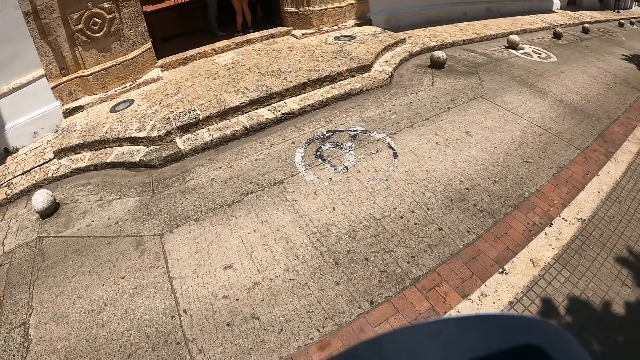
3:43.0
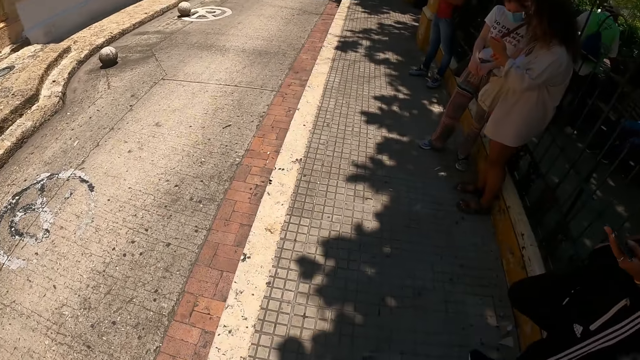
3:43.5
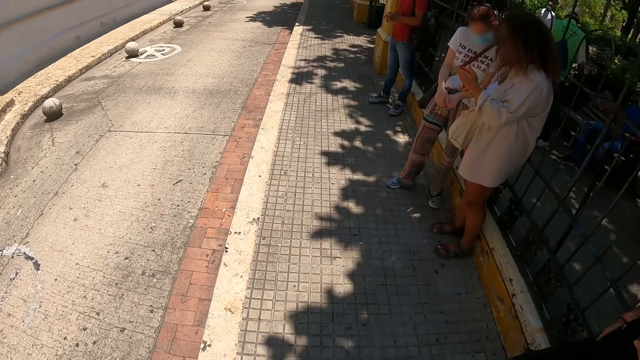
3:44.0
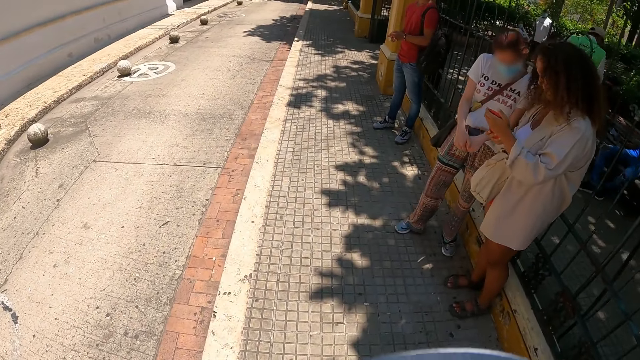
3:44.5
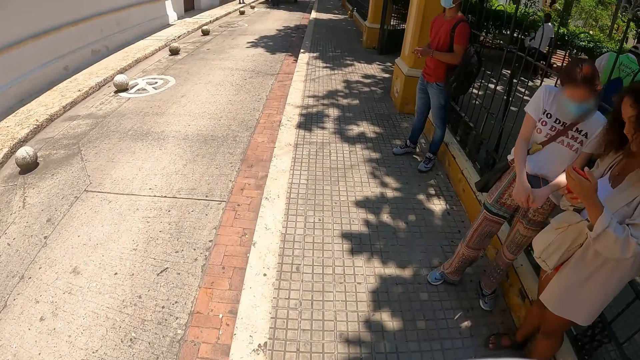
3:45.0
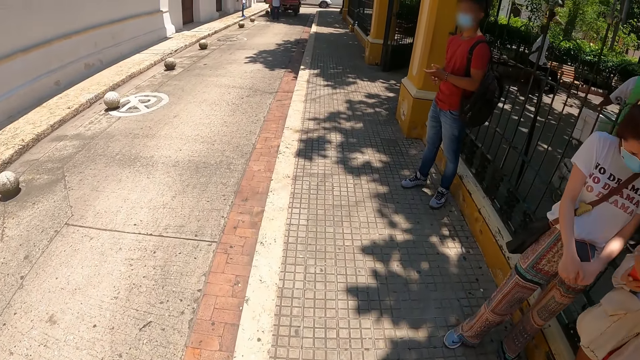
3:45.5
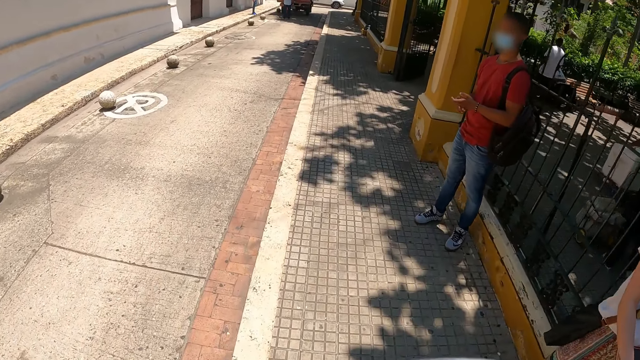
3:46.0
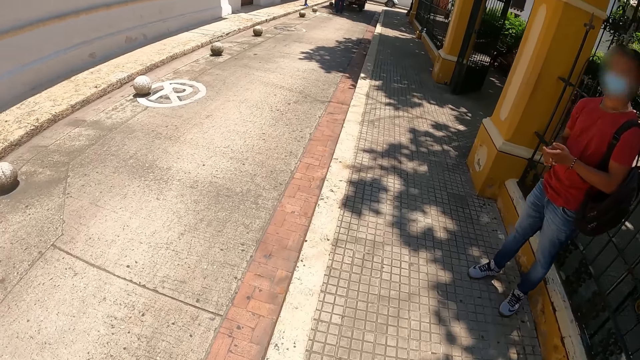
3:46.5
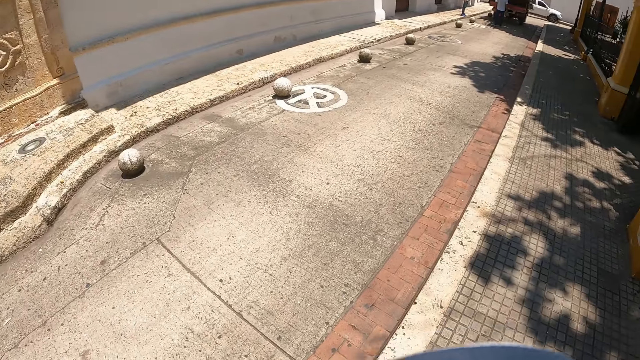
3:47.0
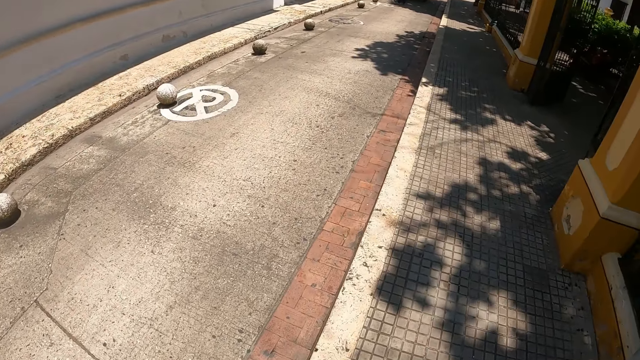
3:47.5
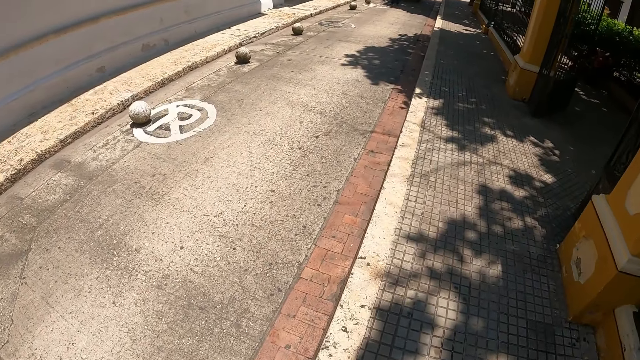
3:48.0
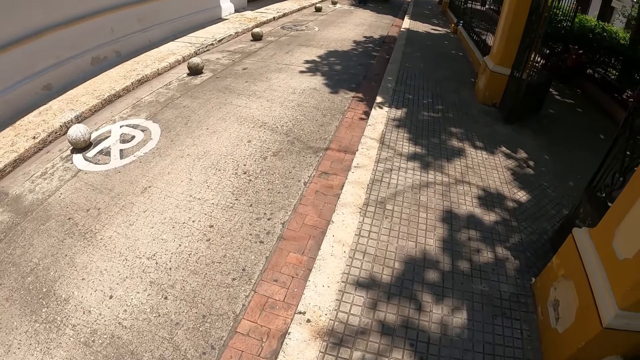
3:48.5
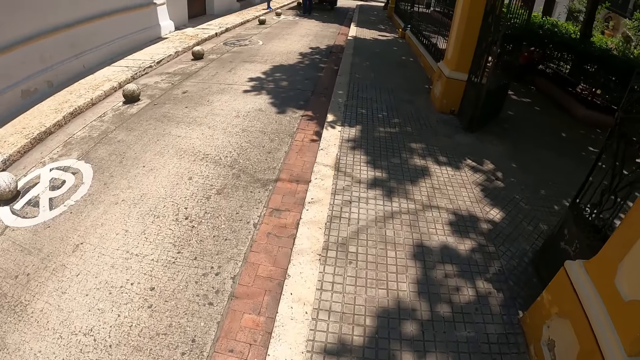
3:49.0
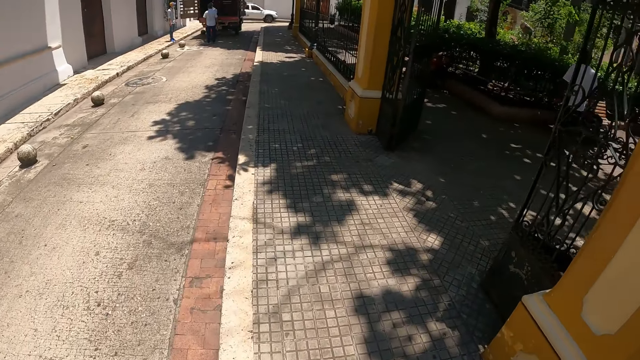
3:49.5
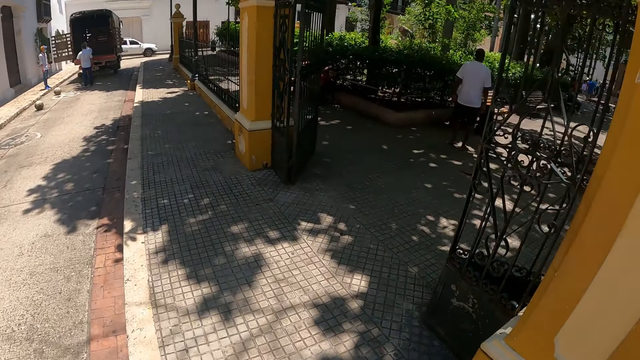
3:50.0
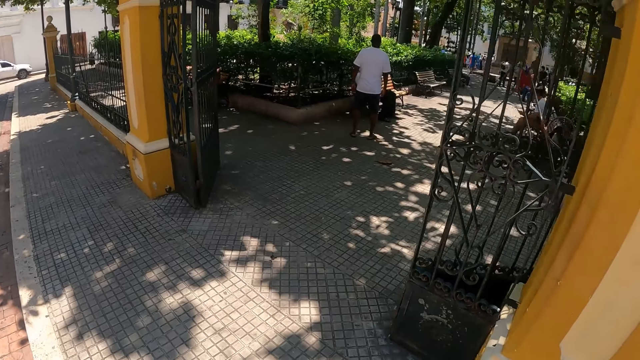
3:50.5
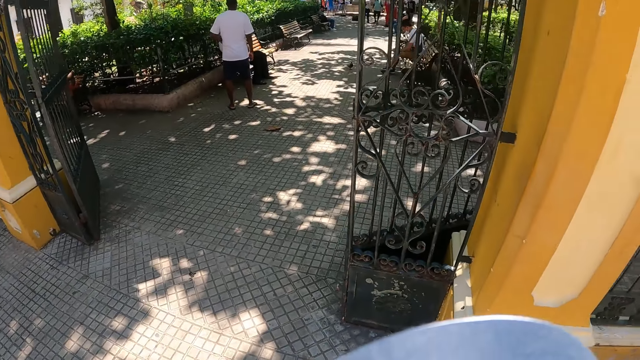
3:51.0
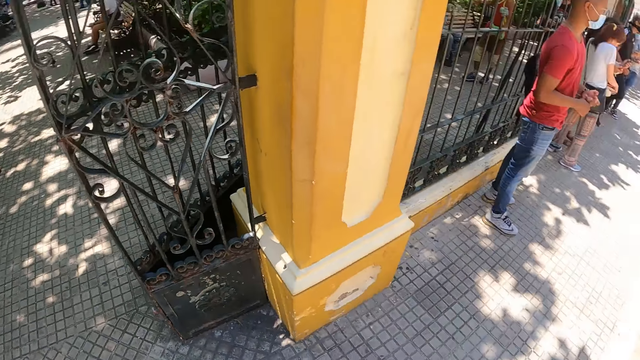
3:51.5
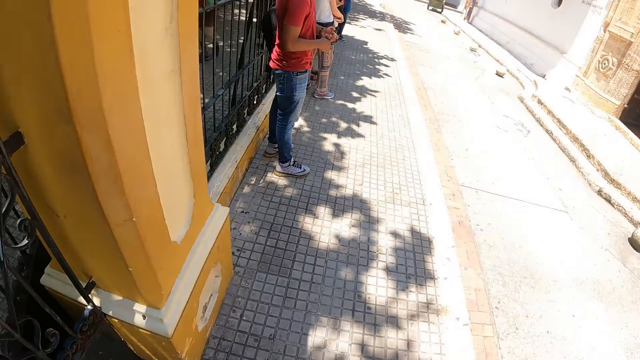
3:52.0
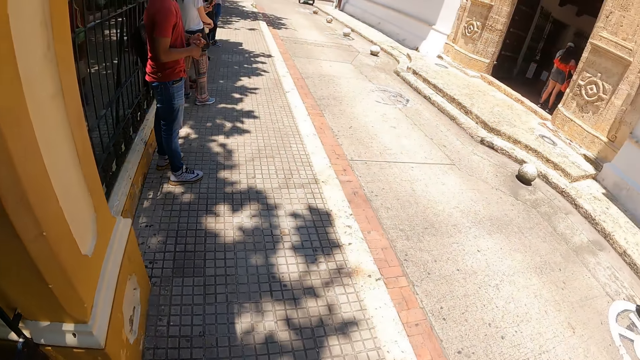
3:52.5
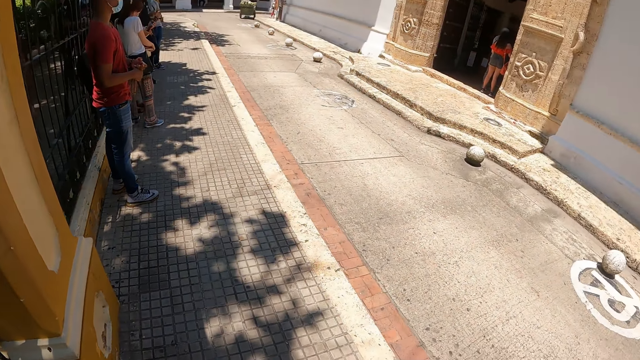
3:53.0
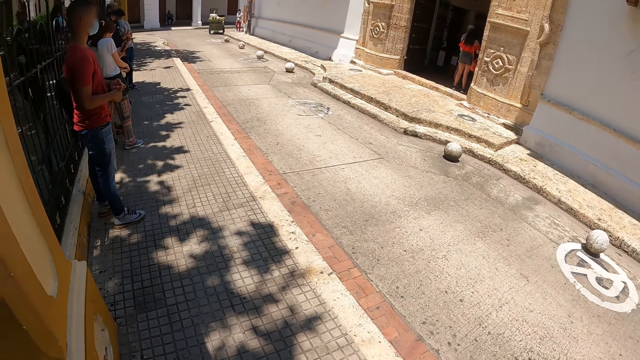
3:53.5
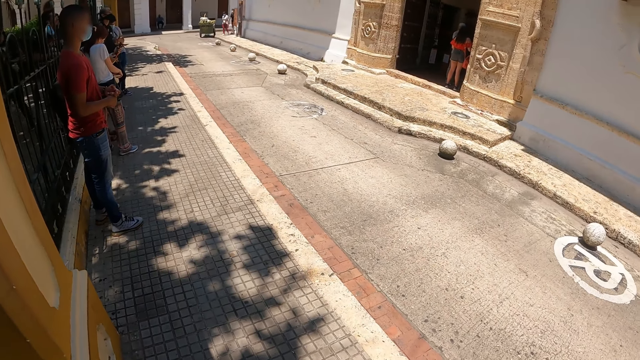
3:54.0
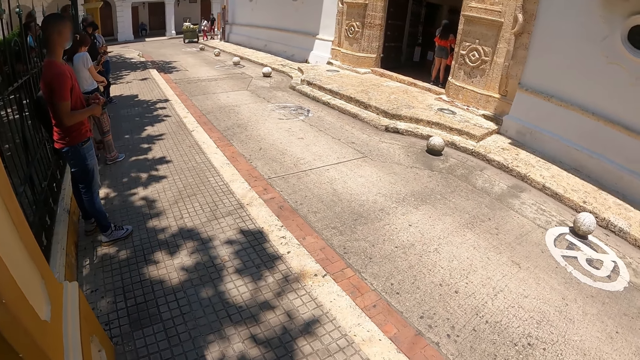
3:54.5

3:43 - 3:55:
The camera wearer walks outside. They stare at the building. They look around.

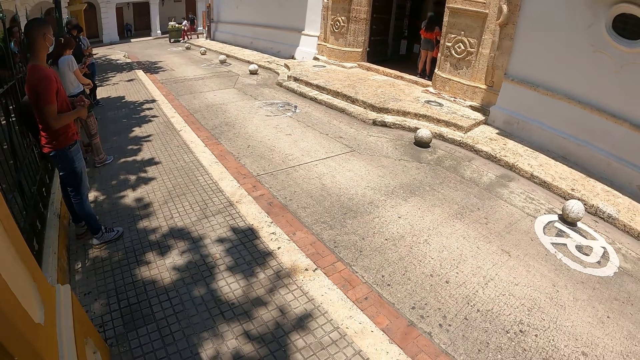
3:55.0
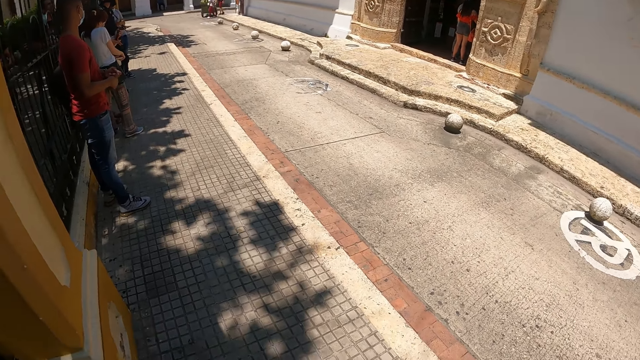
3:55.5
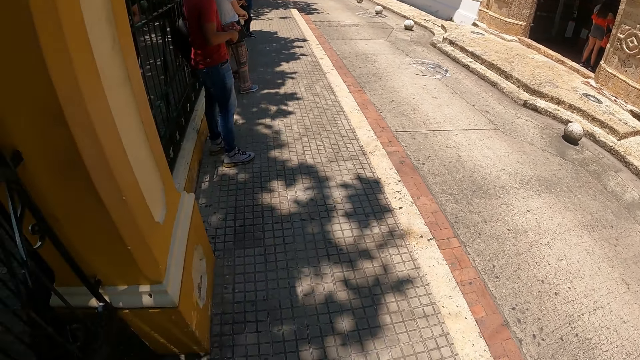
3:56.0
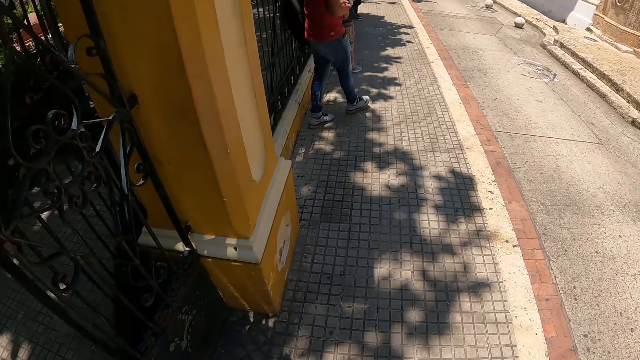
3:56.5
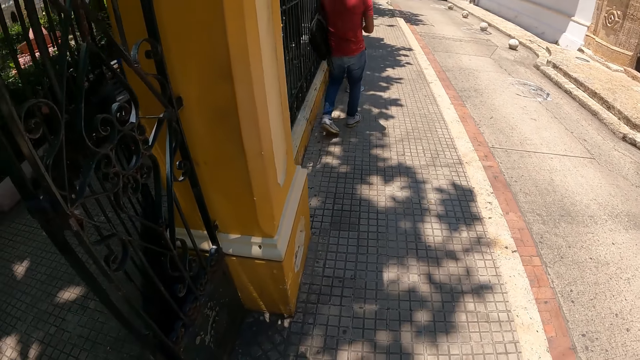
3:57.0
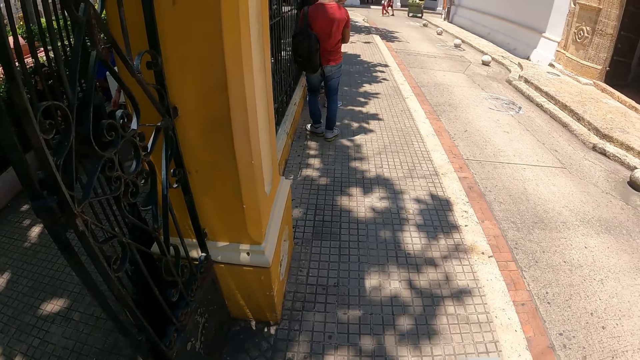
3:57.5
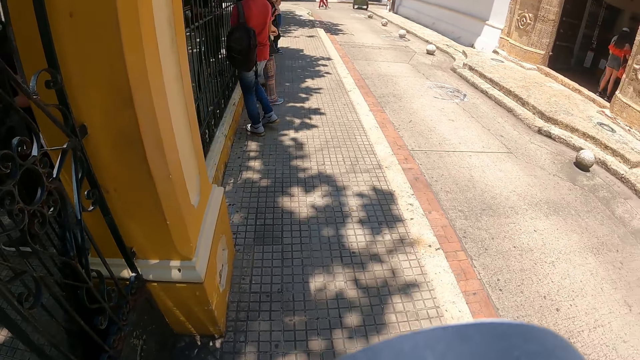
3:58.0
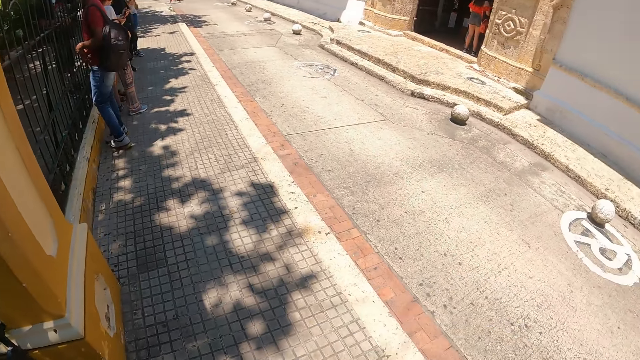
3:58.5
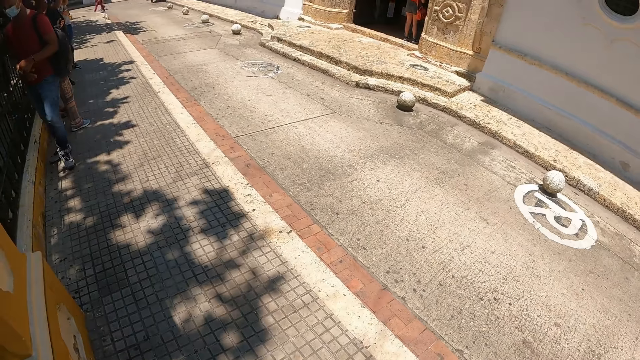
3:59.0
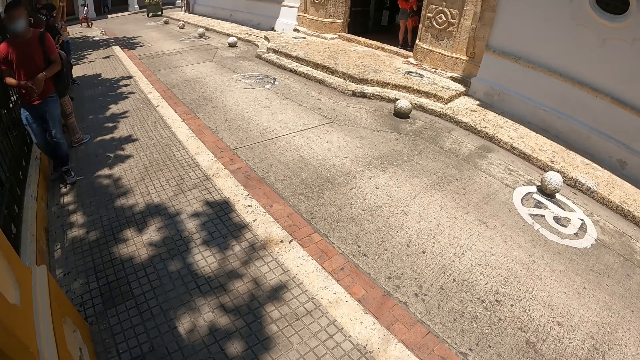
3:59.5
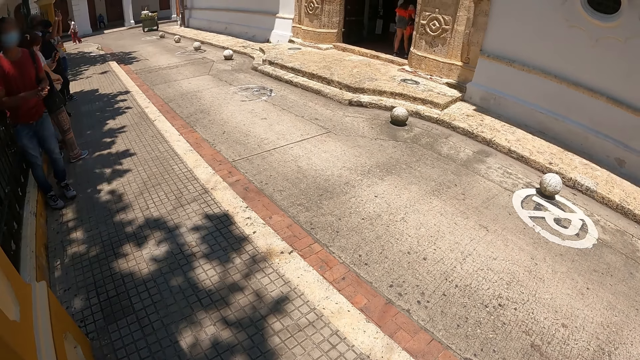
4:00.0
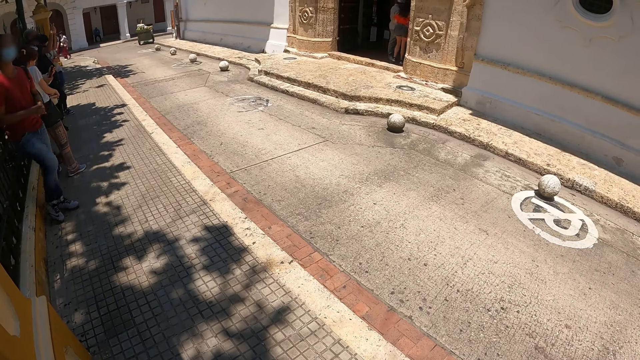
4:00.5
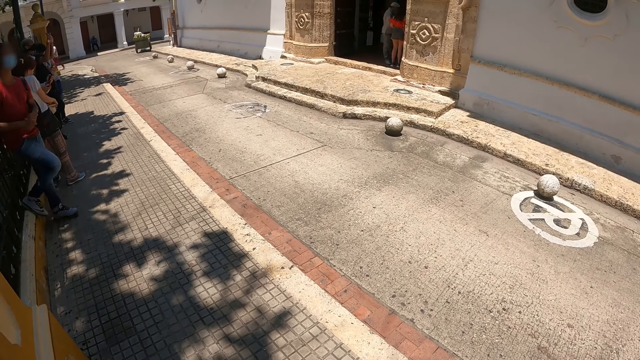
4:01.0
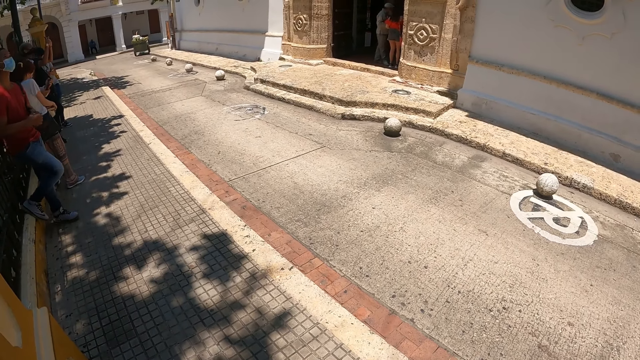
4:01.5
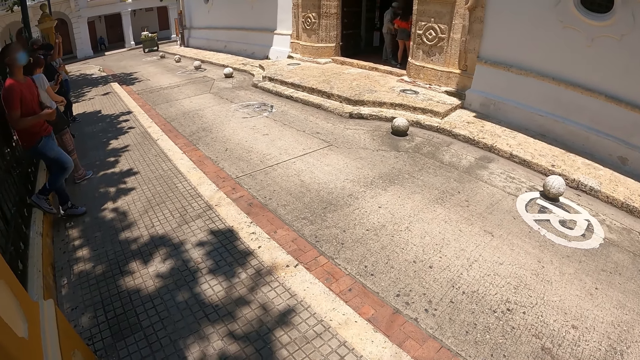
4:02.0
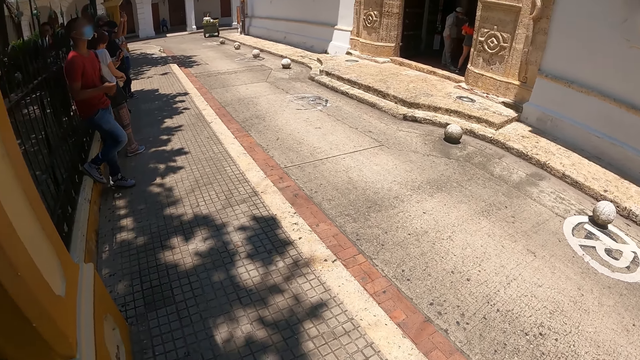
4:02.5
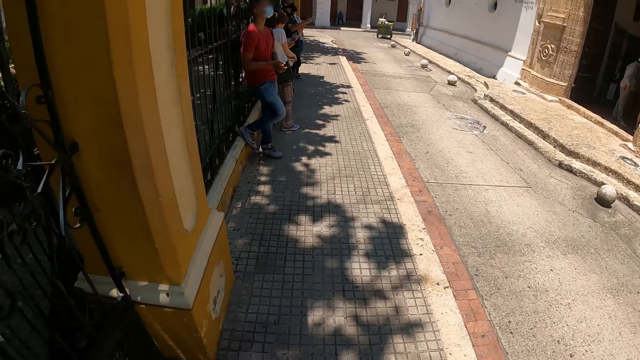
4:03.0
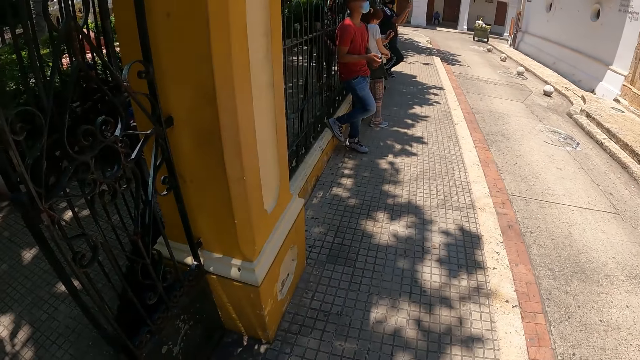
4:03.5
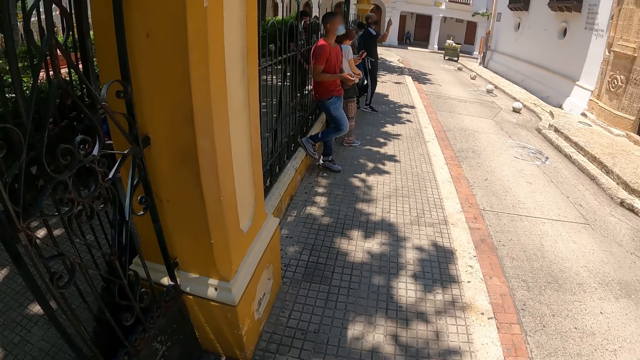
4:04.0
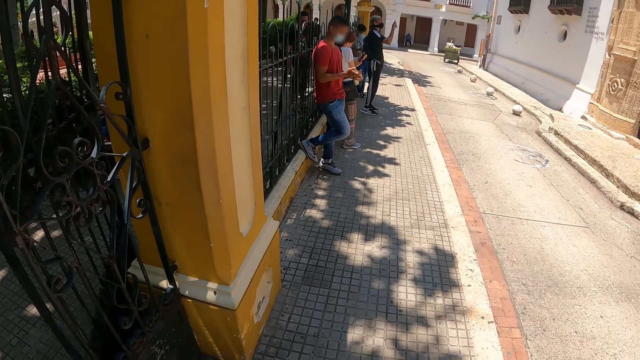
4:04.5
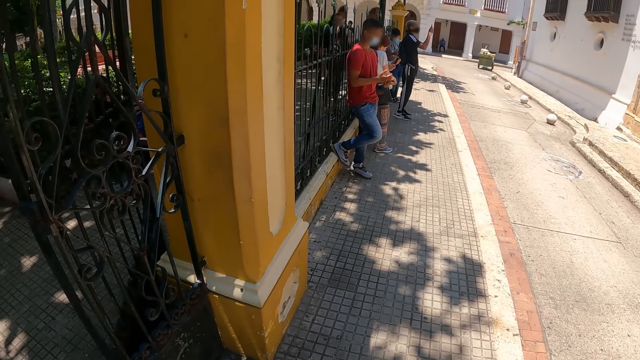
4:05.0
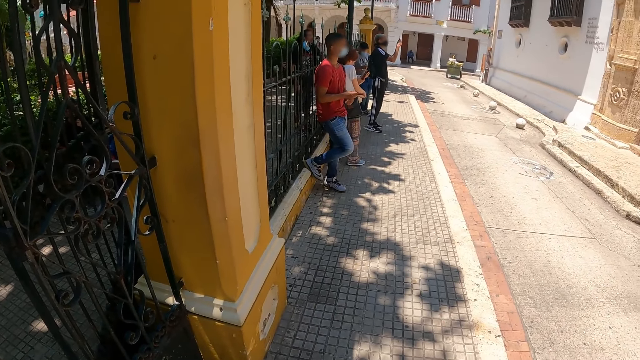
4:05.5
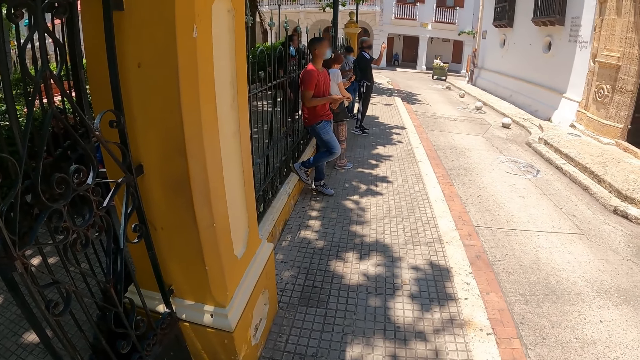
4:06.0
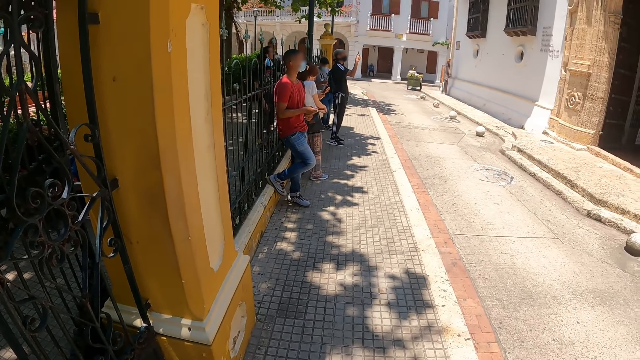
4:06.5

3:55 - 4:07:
A person walks near the block, moves the hands together, and moves the leg to the pavement. Another person takes the photo of the building.
